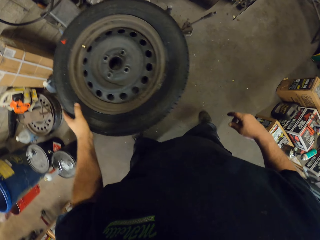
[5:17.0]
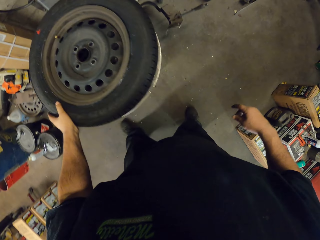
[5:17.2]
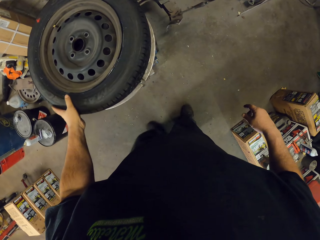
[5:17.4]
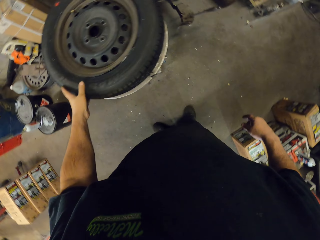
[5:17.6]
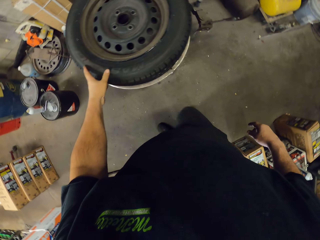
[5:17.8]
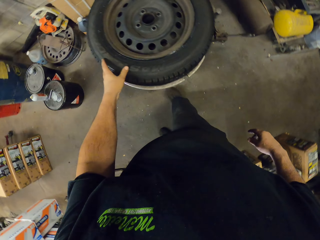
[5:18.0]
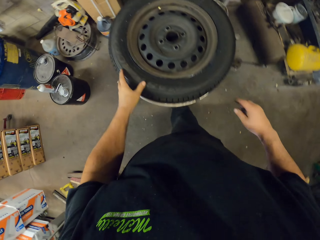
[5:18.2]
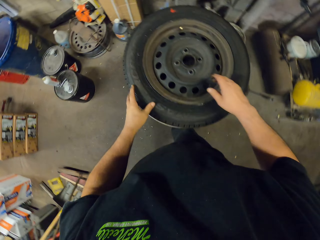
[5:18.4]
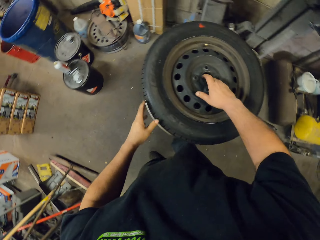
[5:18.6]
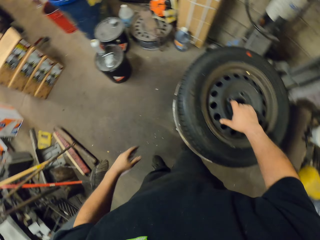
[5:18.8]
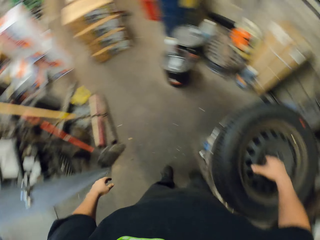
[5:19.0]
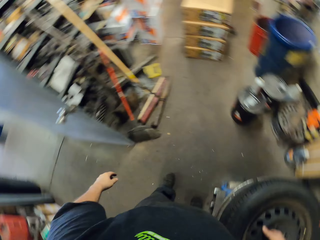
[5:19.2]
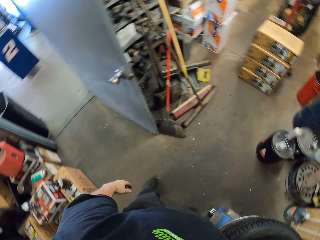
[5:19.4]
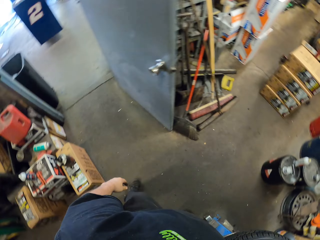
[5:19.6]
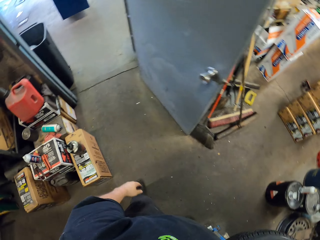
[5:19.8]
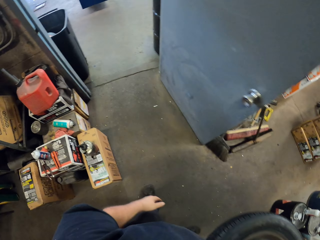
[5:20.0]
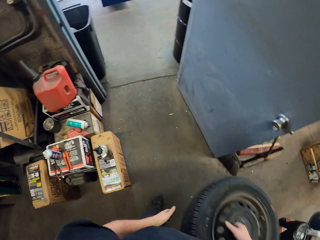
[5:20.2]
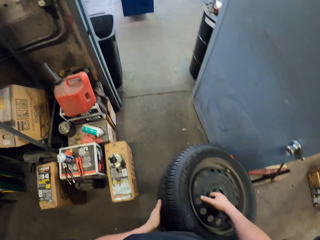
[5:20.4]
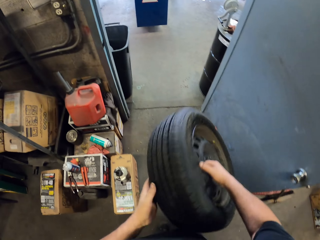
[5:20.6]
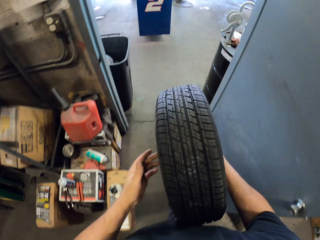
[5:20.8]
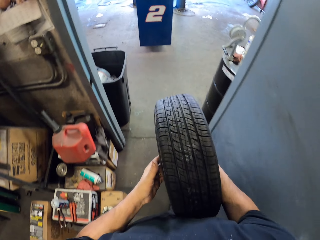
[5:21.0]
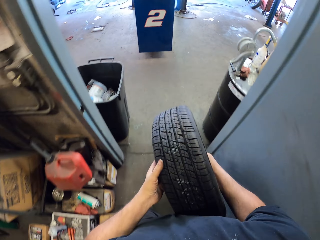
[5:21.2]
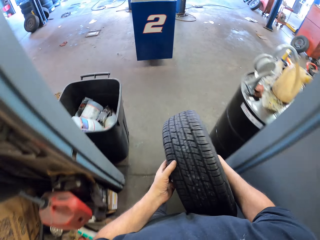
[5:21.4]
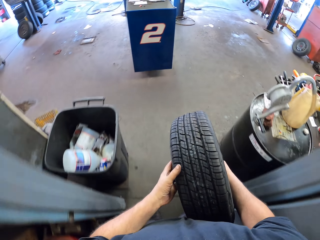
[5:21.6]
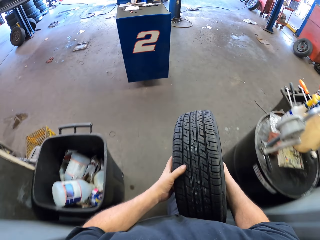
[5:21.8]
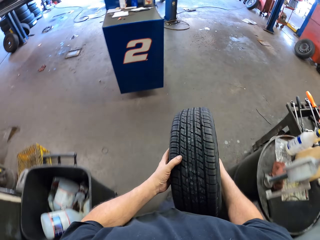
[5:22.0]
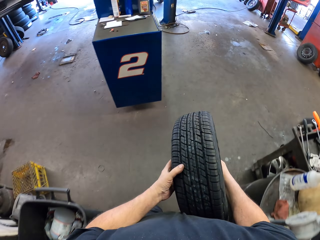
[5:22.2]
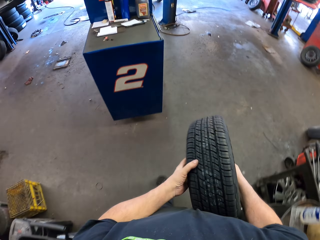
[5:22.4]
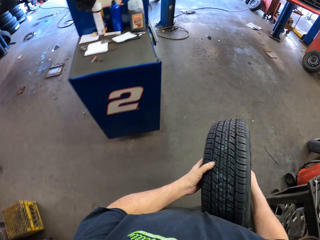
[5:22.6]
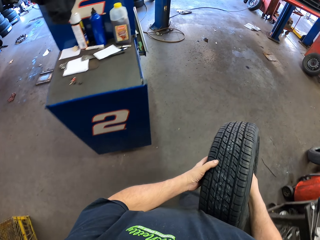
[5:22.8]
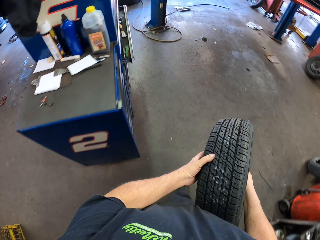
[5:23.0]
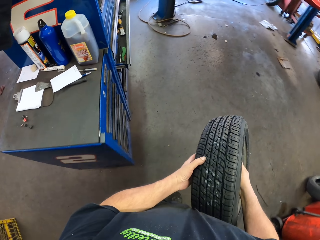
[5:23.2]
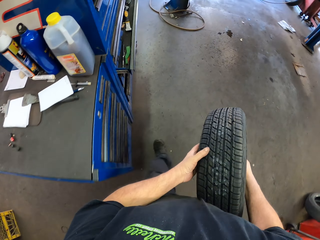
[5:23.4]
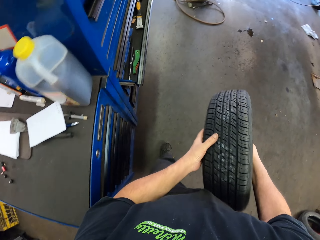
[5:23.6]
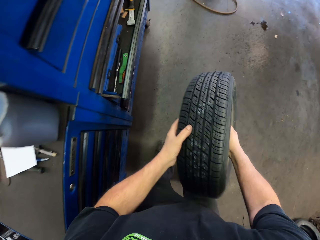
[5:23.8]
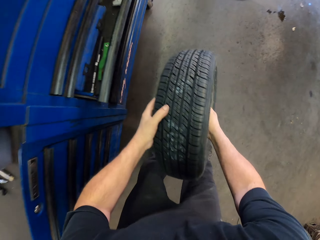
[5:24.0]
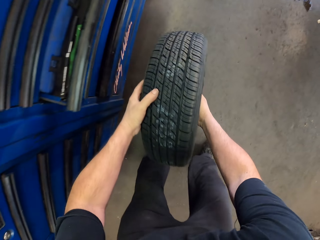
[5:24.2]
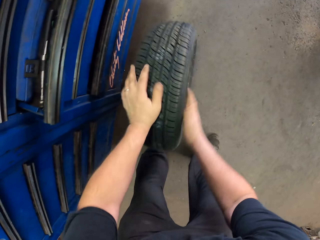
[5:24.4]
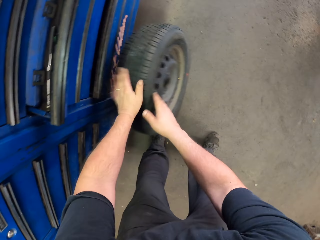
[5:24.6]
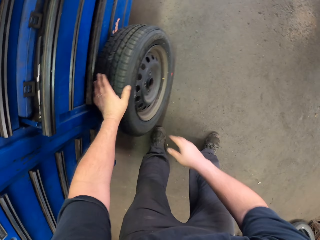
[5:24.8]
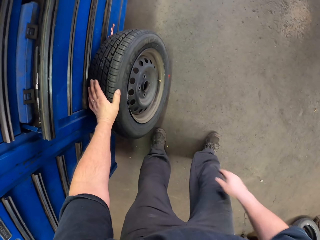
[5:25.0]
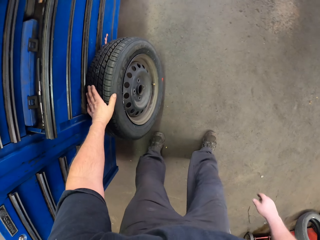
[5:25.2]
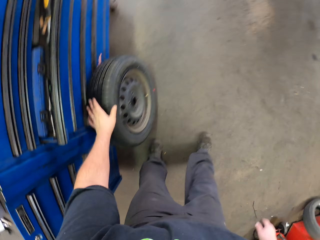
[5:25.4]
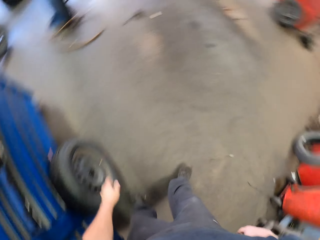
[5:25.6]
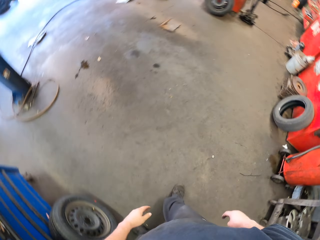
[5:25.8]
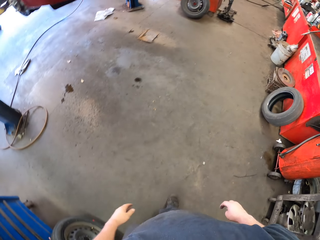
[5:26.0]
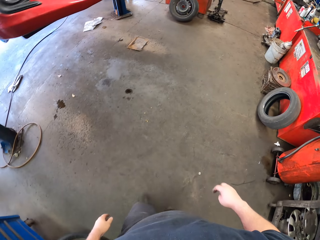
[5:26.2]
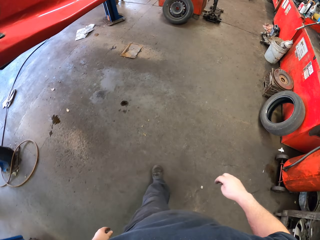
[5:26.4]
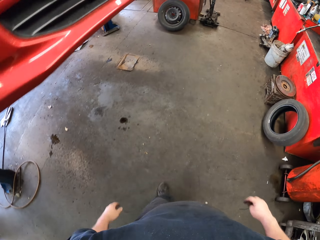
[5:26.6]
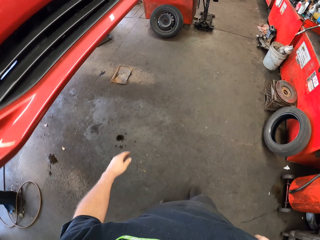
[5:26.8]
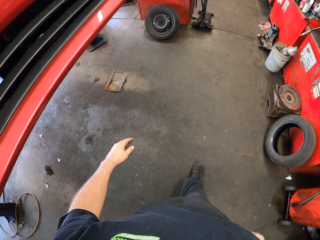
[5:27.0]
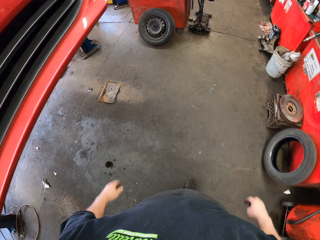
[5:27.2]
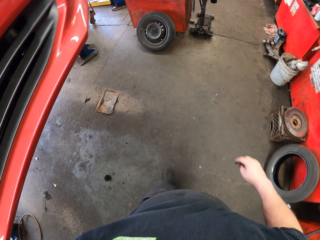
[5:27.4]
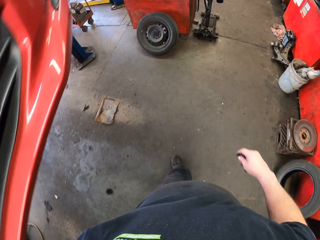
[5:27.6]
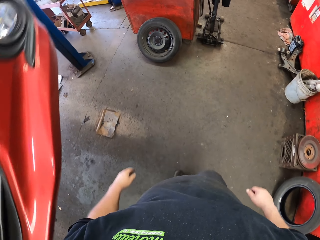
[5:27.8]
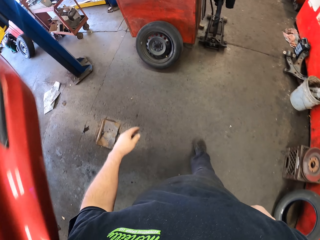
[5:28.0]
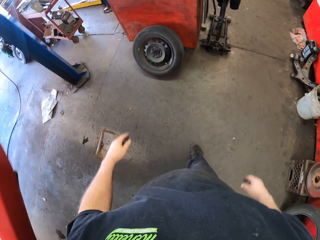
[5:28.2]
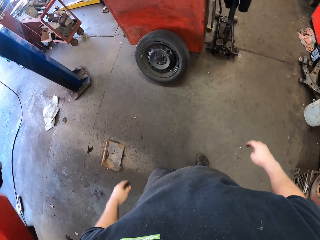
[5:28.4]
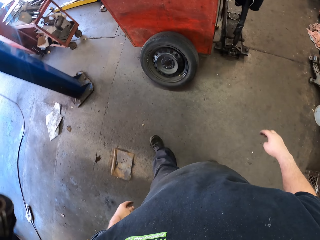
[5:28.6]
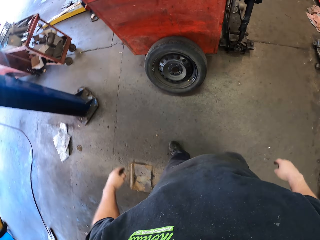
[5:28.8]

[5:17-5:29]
The camera wearer picks up the tire. They walk across the garage. They carry the tire. They put the tire against the tool cabinet. They walk across the garage.

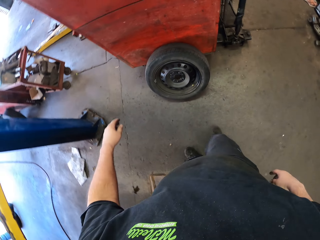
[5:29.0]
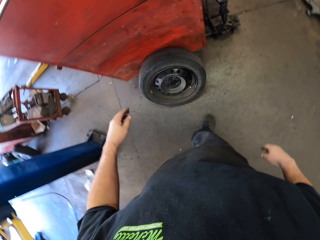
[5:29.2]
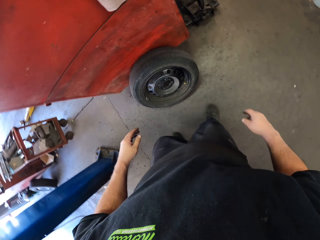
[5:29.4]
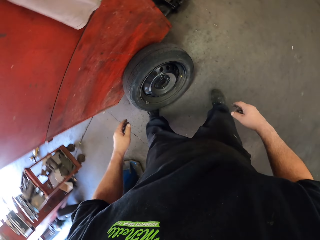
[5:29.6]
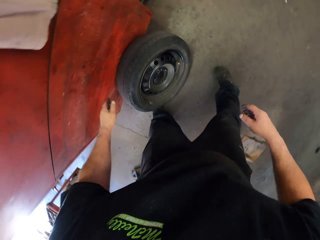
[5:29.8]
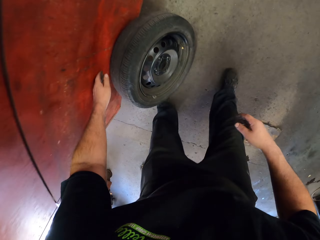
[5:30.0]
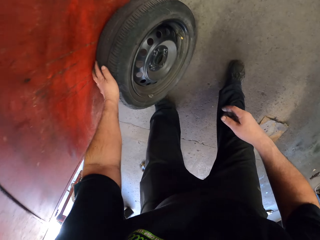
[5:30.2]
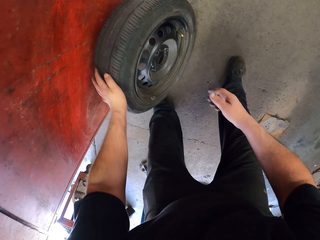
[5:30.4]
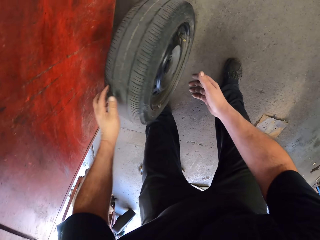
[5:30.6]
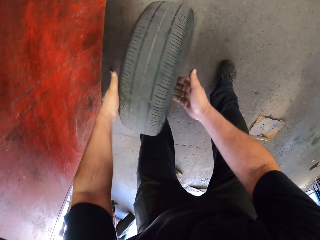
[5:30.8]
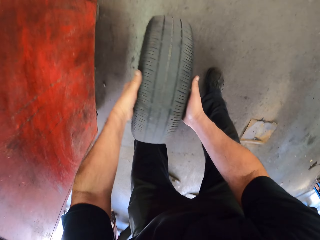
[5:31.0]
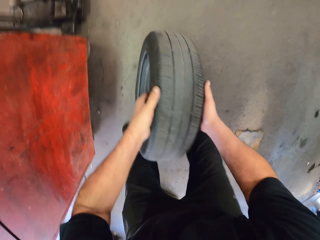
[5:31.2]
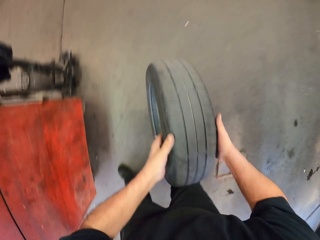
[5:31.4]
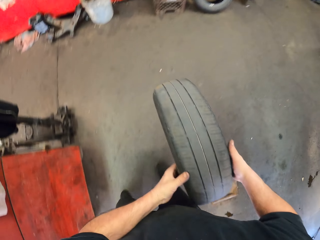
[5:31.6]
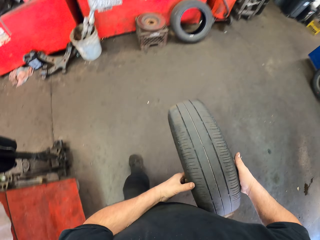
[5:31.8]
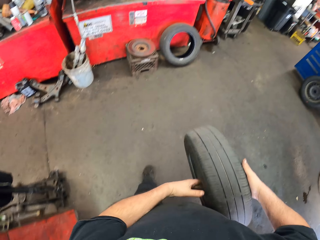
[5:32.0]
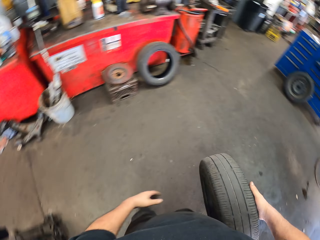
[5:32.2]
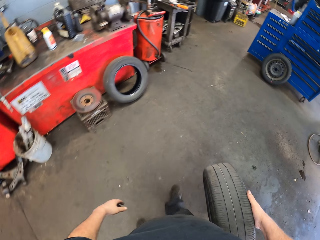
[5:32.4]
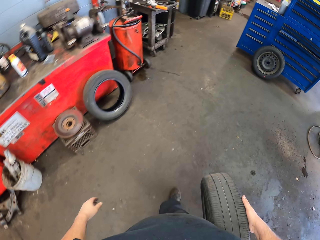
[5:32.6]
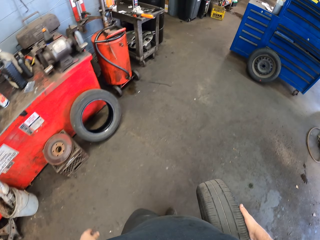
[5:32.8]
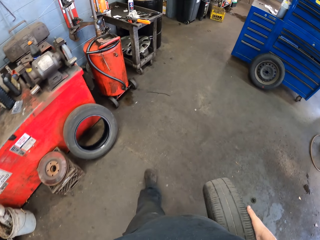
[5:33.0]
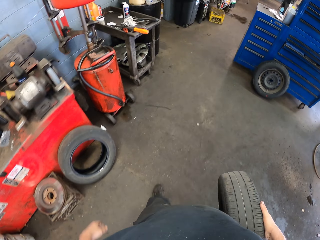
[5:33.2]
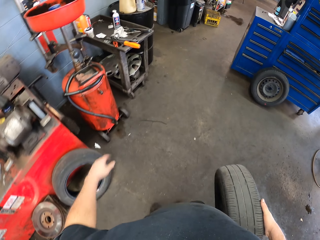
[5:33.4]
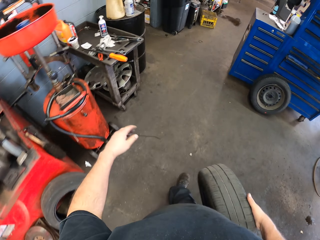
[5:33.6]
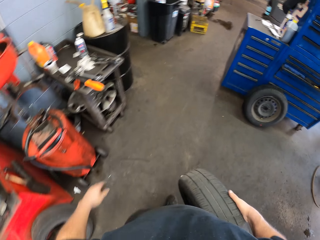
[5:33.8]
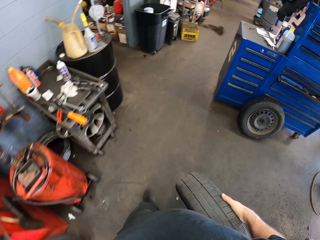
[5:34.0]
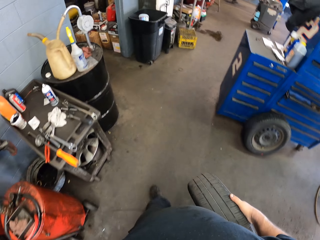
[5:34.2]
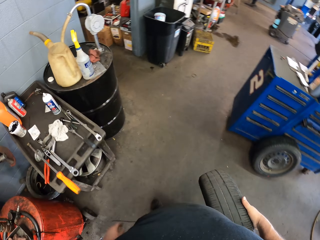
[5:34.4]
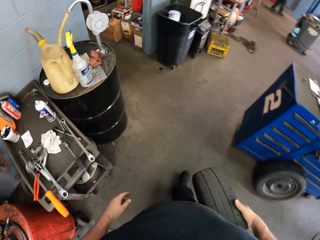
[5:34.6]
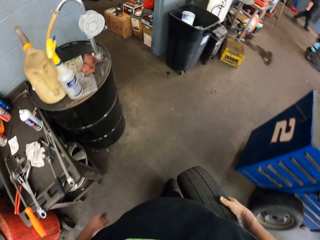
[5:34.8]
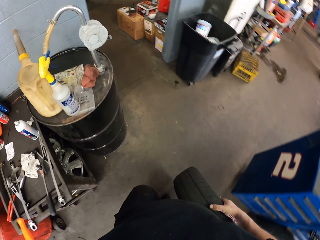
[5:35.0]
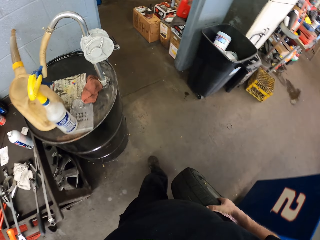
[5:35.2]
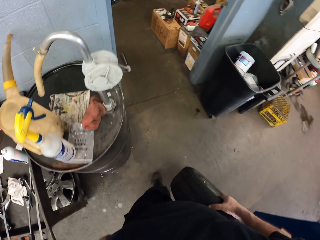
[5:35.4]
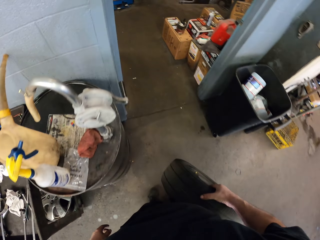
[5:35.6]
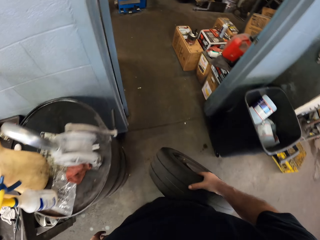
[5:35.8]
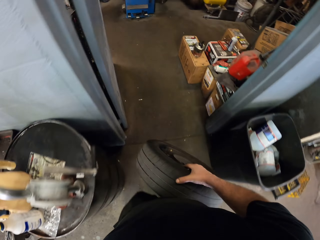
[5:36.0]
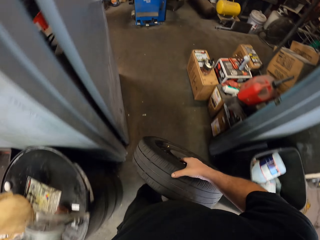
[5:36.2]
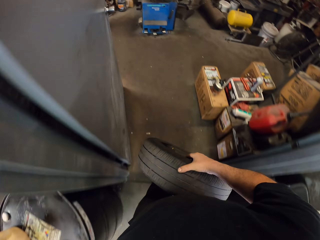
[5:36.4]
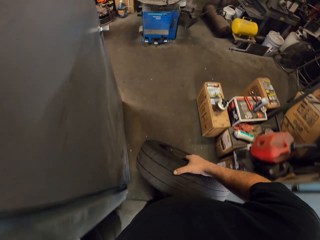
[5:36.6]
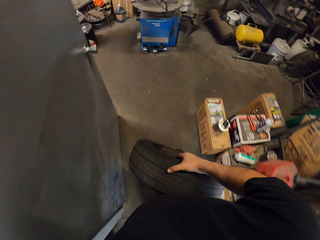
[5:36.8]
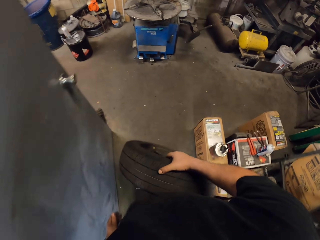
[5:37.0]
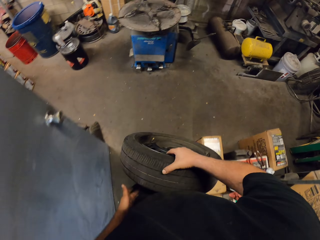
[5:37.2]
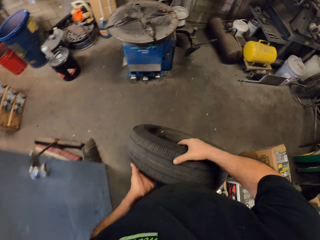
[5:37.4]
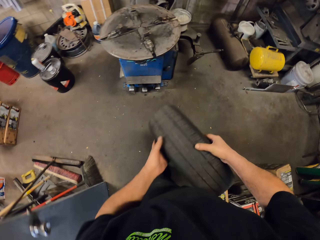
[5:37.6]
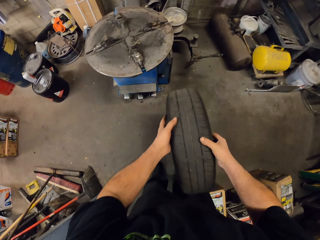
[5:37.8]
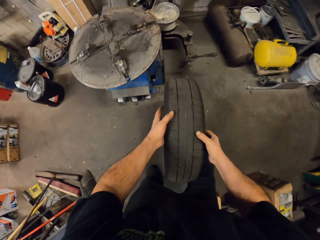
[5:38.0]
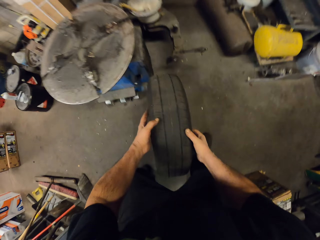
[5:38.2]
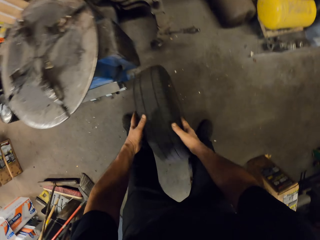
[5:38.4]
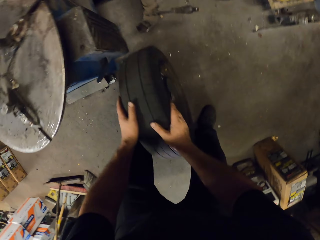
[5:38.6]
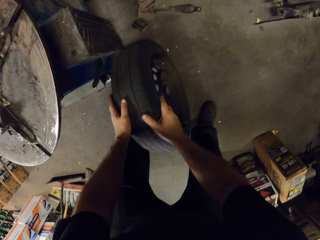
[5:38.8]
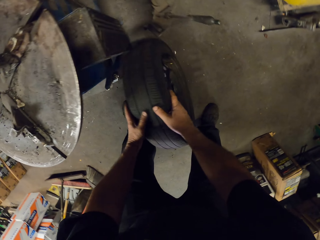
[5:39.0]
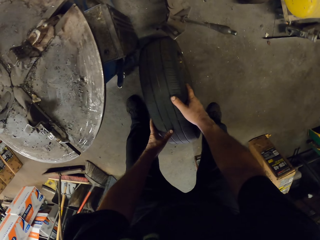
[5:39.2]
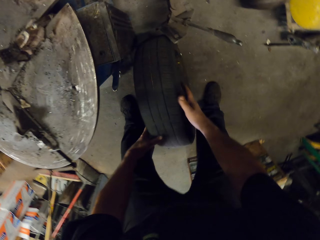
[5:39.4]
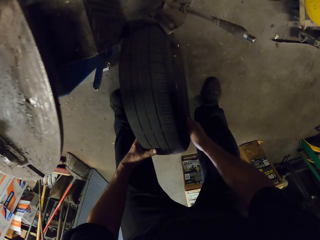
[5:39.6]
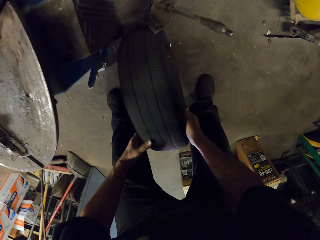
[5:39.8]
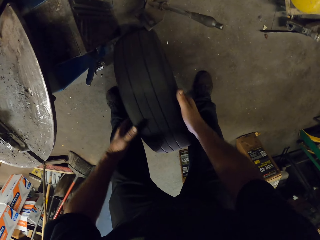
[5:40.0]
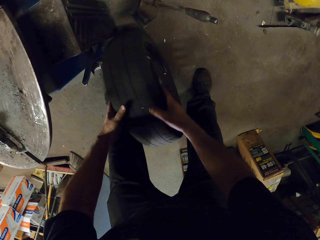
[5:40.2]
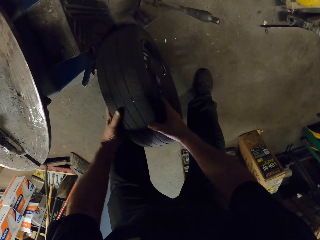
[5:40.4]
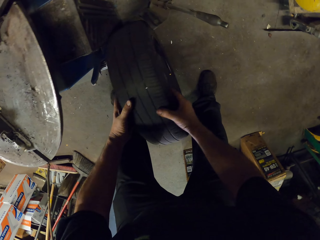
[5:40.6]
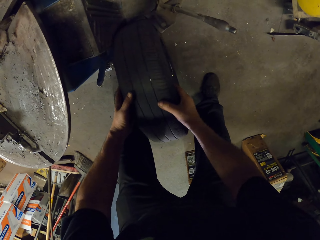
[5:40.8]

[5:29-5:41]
The camera wearer picks up the tire. They walk across the garage. They put the tire down.
